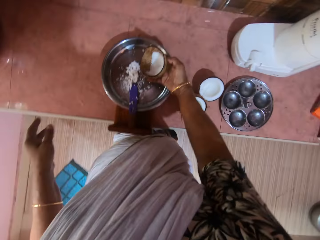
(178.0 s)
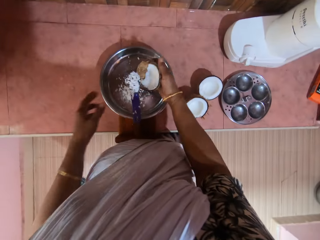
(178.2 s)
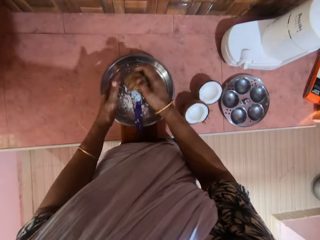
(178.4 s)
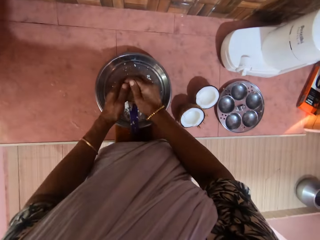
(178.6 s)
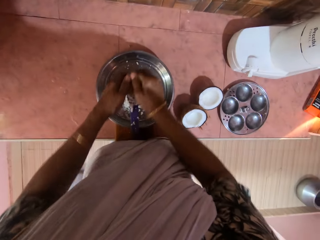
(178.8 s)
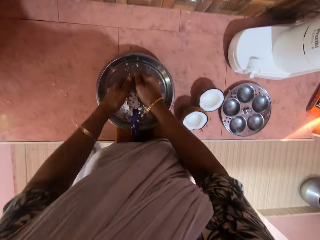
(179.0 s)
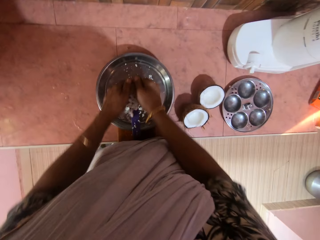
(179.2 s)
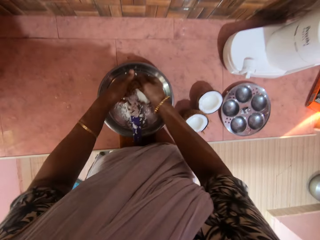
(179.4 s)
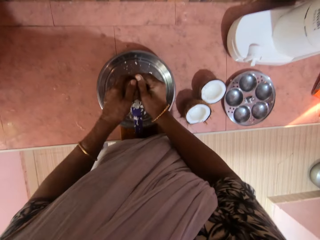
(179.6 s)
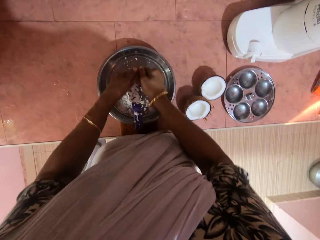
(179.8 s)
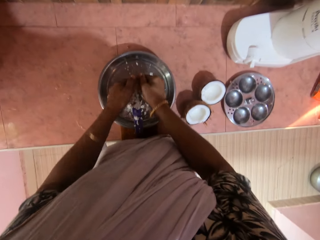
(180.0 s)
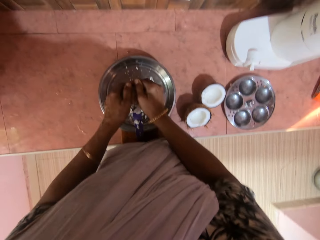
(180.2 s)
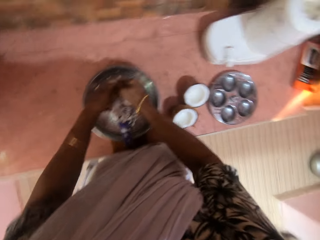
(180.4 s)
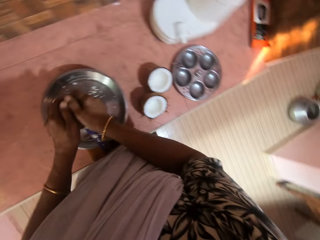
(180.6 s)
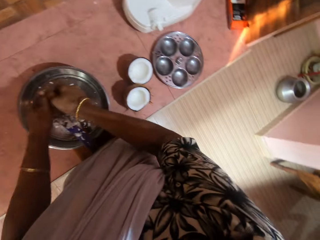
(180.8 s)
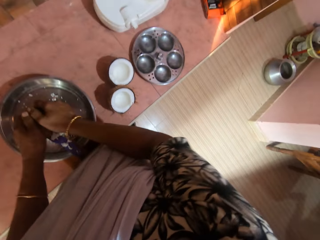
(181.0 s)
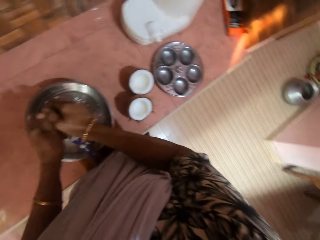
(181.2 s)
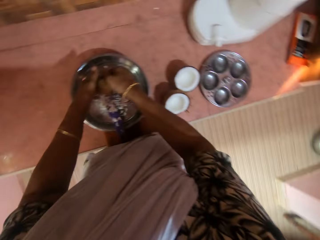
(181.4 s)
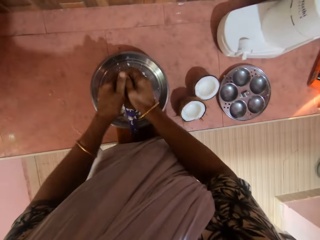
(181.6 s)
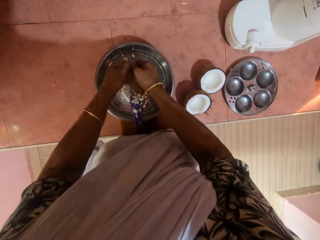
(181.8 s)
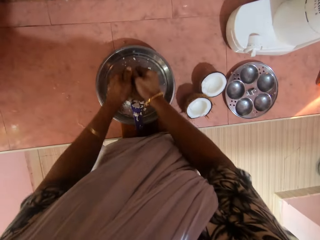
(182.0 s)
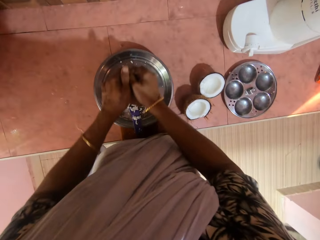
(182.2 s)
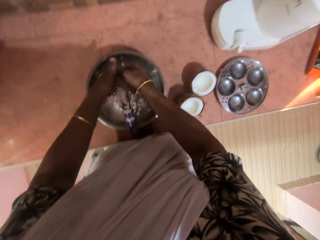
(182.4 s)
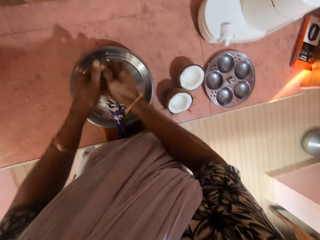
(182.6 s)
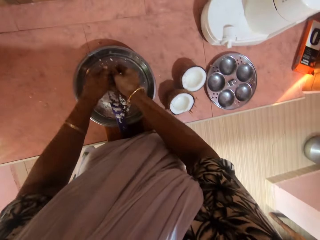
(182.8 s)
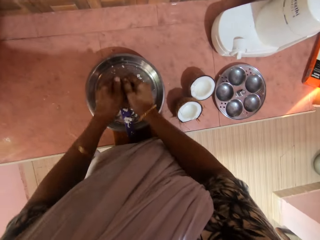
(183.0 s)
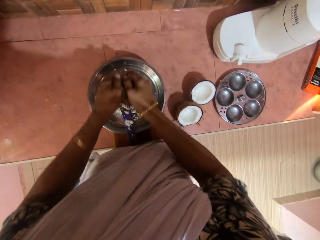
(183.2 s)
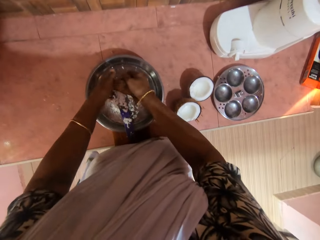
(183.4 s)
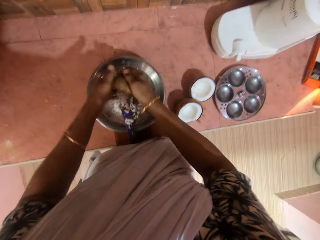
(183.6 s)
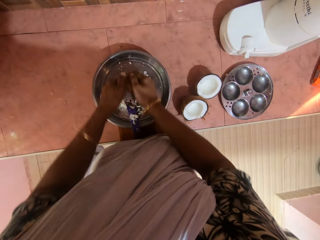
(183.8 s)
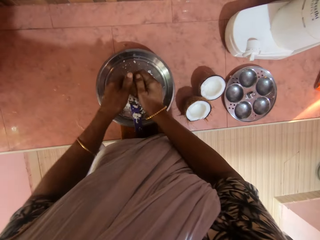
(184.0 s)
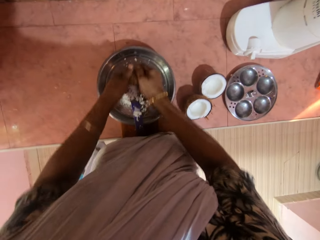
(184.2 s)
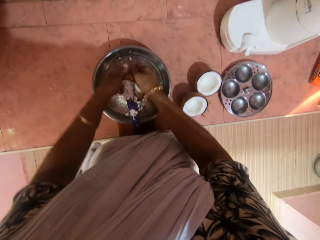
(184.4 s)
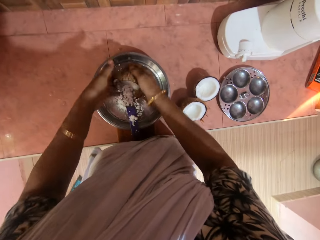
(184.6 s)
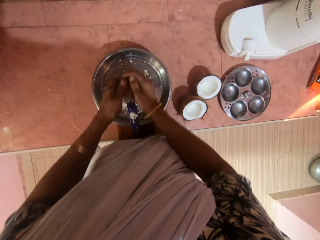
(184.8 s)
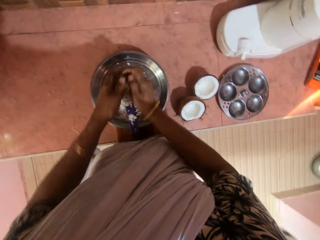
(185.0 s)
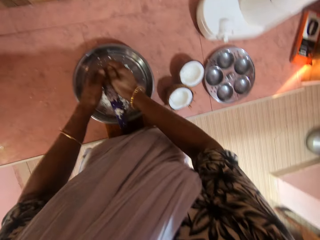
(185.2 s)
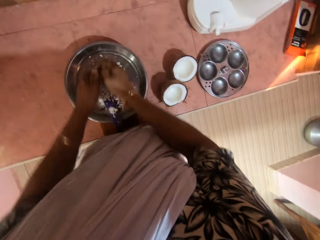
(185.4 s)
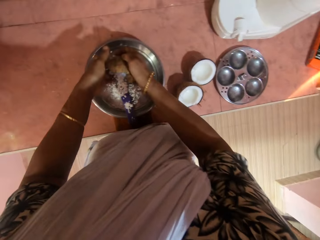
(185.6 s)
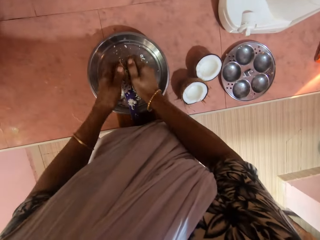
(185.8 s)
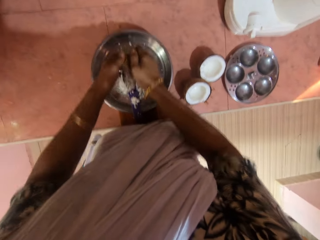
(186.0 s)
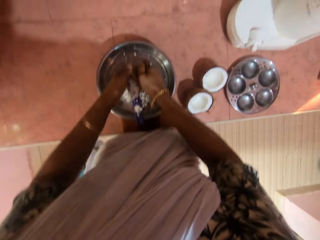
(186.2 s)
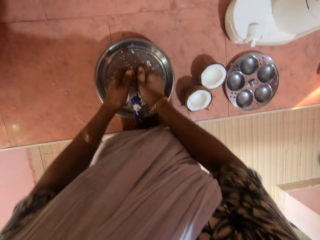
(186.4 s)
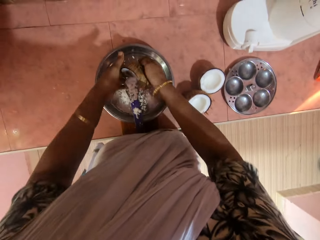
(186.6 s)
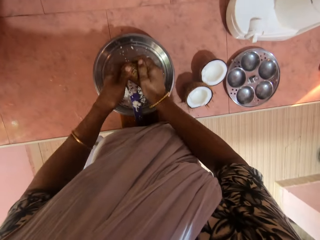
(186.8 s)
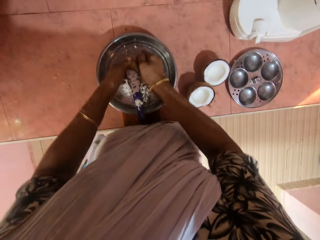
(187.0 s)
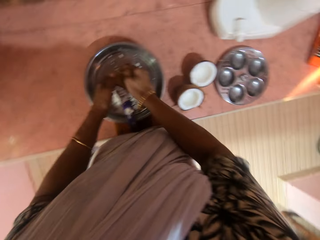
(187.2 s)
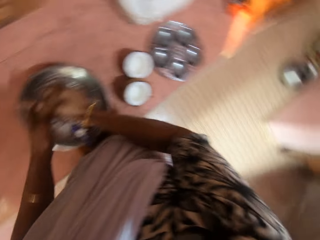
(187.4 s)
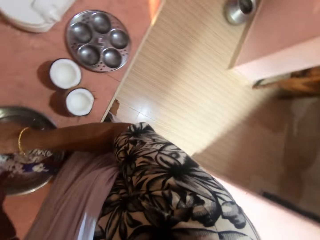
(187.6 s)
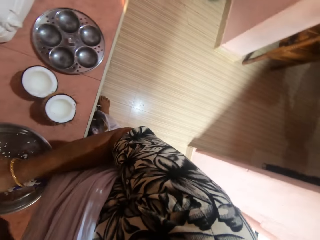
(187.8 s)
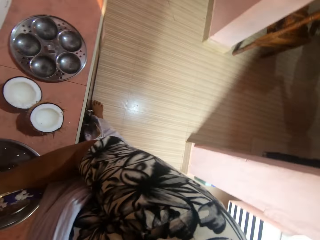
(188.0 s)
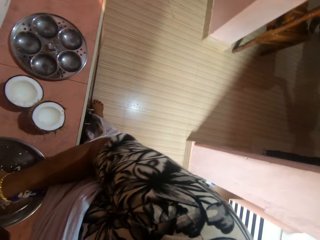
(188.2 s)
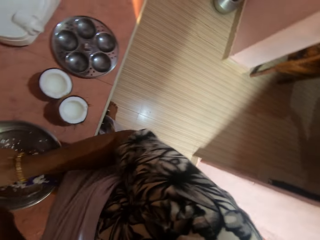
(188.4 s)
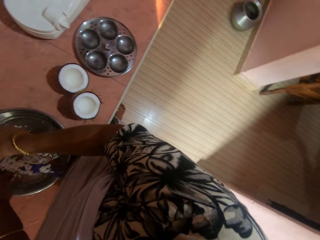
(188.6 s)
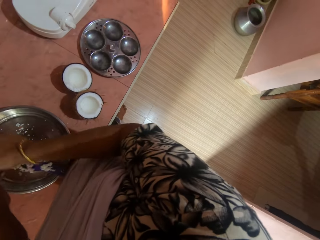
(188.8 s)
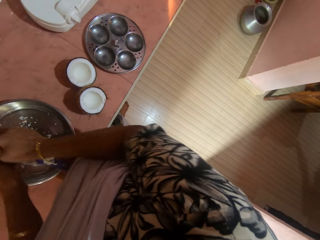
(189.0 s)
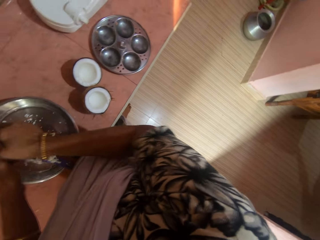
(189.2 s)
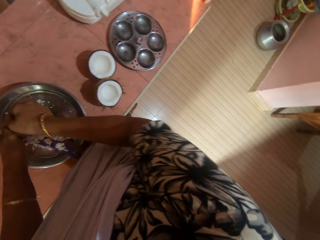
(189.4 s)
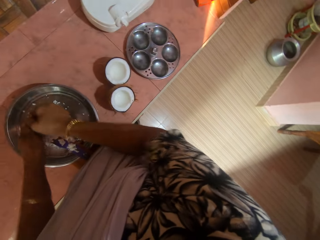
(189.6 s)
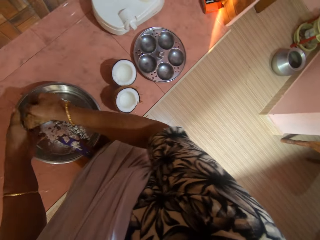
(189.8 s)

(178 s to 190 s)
The camera wearer picks the coconut from the bowl with her right hand. She holds the coconut with both hands. She grates the coconut on the chirava with both hands.

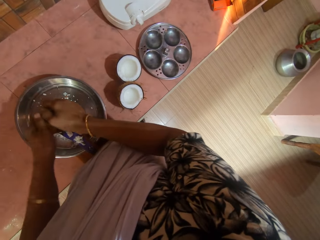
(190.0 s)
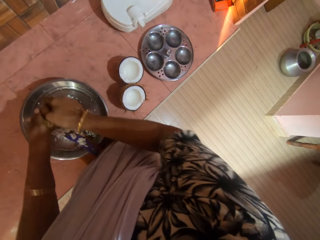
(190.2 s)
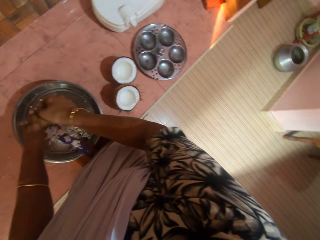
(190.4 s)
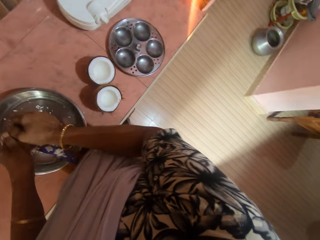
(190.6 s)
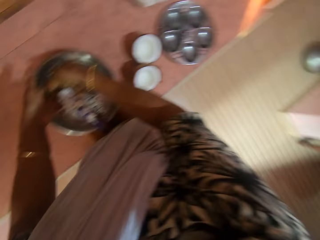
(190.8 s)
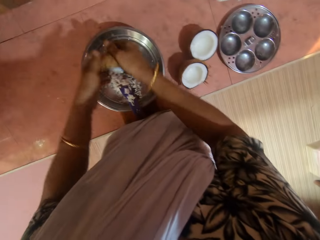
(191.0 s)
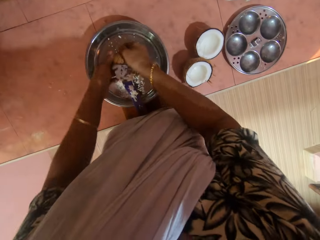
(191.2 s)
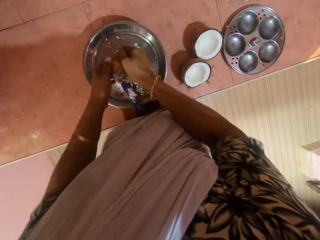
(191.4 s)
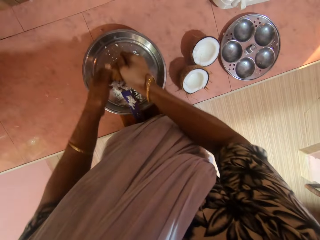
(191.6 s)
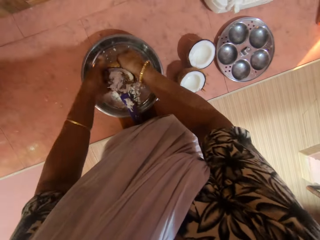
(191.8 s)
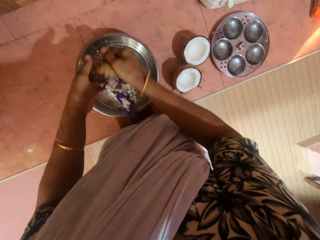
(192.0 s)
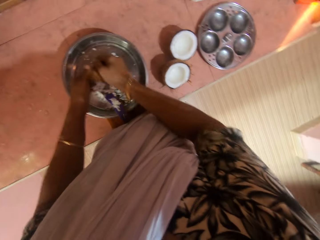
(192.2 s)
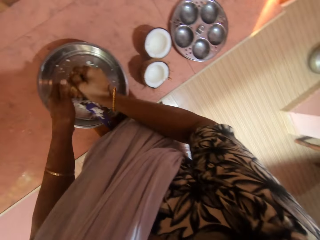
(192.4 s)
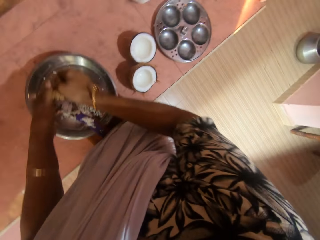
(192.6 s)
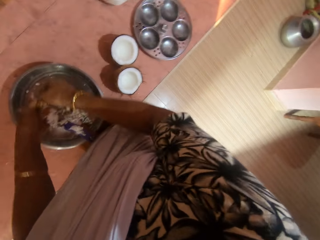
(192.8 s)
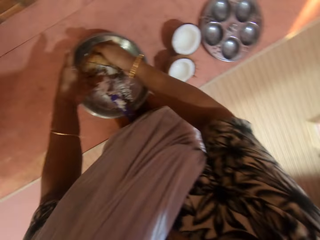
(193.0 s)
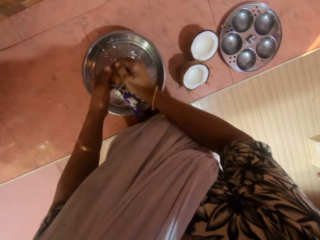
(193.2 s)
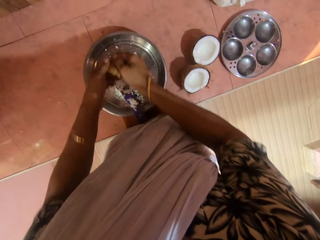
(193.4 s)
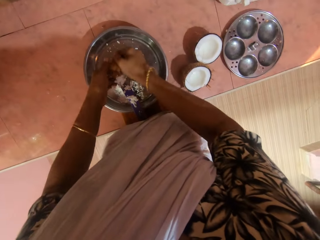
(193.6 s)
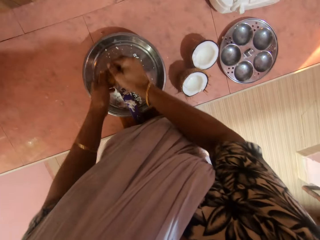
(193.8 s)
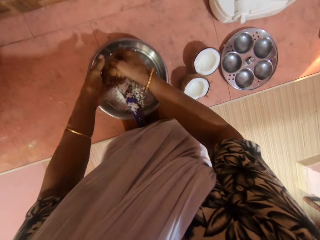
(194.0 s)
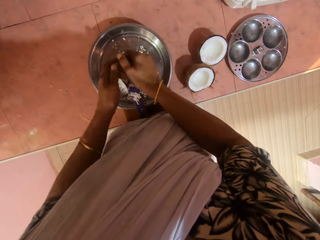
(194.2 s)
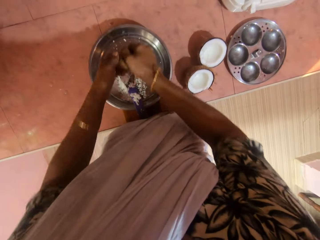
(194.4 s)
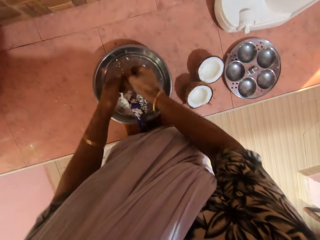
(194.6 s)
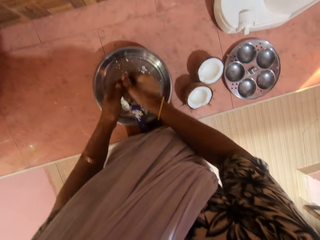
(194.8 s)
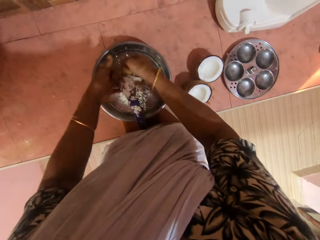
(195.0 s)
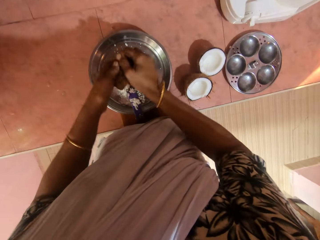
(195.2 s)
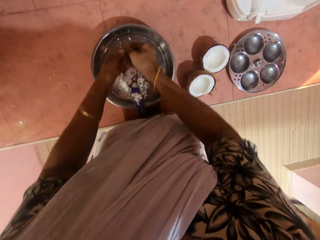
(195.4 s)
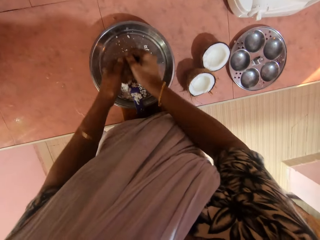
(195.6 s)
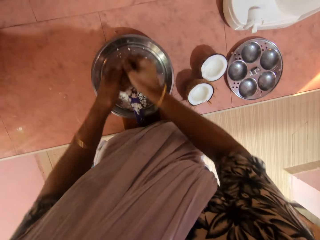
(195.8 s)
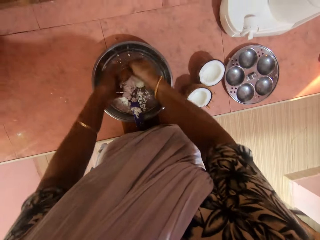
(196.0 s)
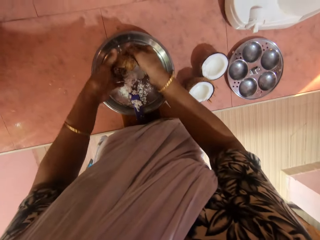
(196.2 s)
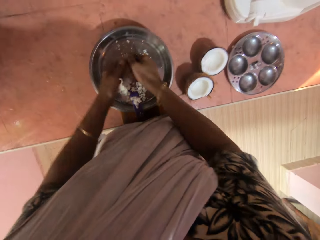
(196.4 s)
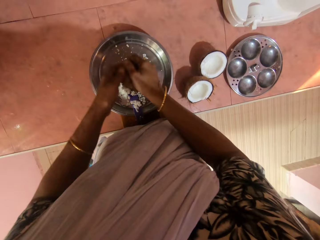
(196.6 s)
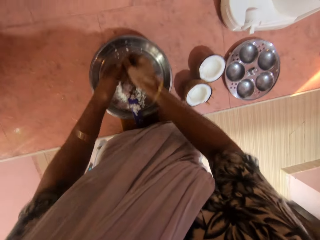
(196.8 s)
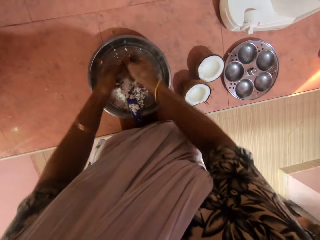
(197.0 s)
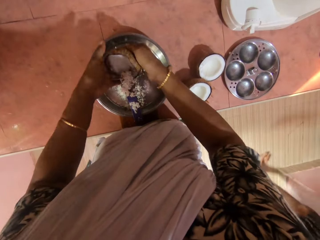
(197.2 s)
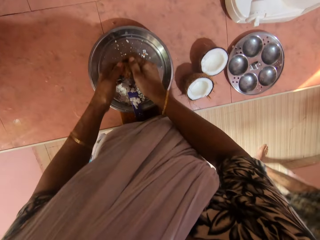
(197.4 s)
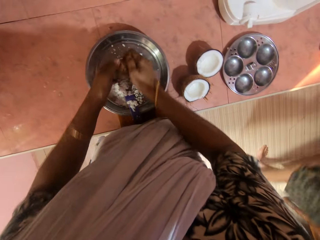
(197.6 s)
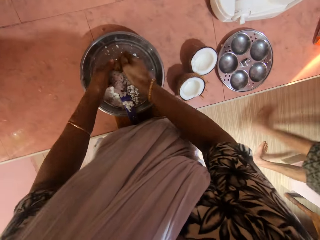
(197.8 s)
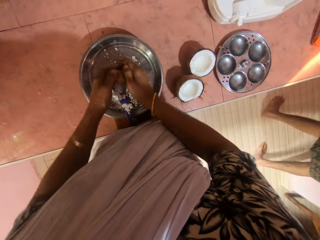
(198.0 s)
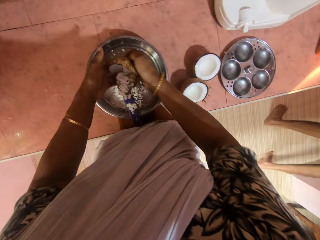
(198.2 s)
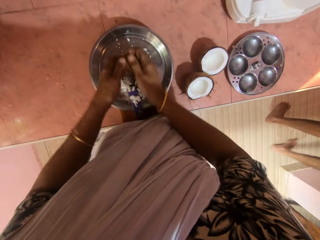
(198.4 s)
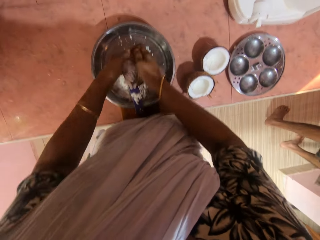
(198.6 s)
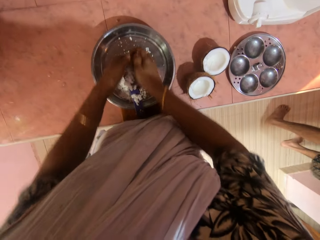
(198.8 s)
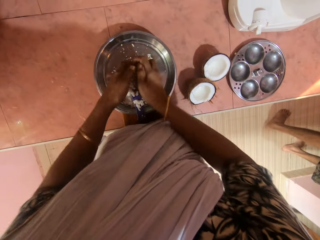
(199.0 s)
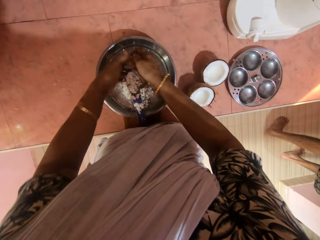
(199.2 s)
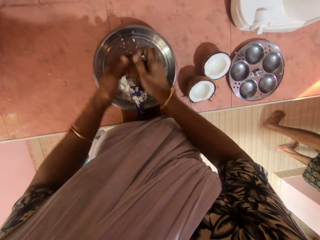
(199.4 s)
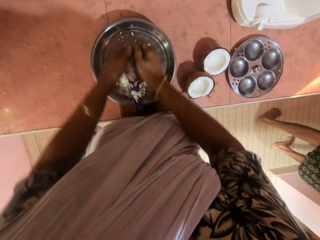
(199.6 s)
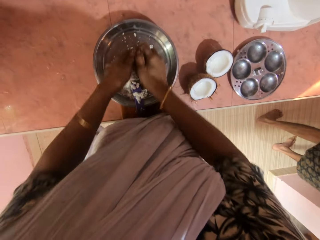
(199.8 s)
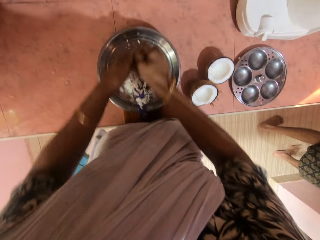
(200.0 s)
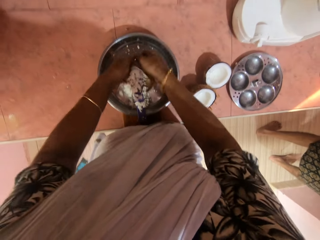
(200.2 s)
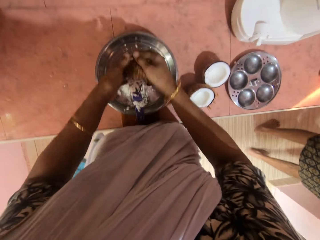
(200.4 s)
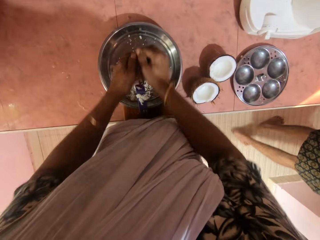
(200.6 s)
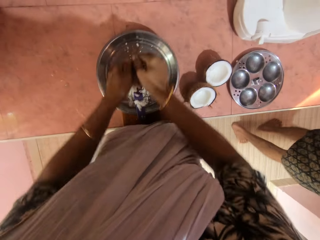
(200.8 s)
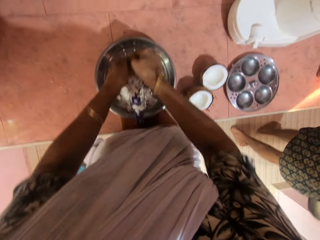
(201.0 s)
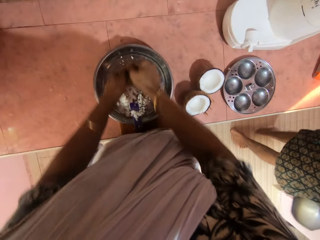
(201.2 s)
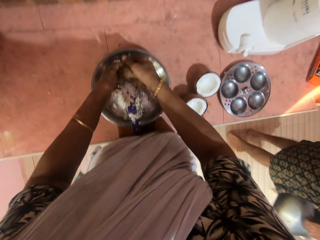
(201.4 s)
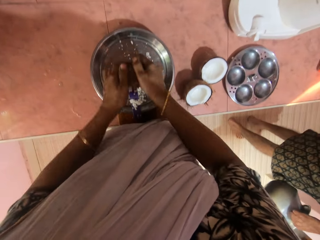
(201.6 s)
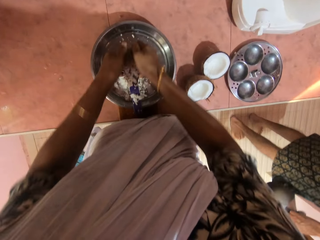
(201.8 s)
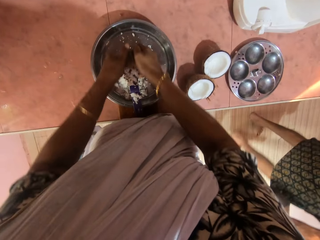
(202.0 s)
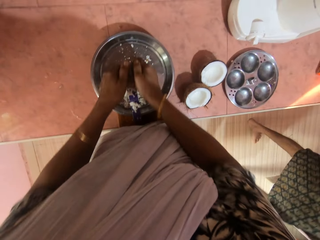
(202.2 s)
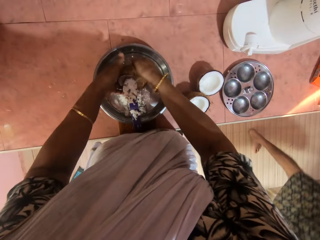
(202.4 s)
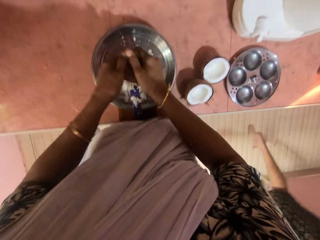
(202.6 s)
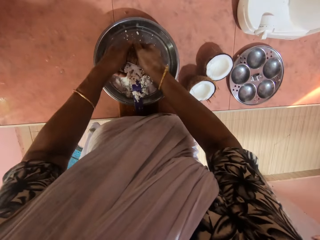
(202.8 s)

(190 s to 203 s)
A man walks past the camera wearer. The man holds a kettle with his right hand. The man walks past the camera wearer.
